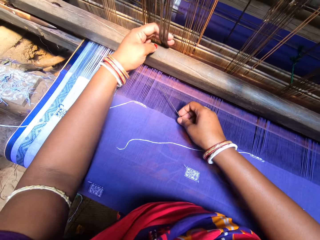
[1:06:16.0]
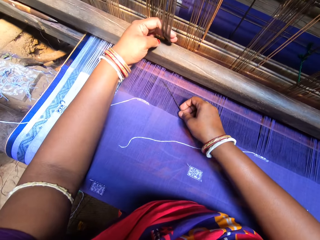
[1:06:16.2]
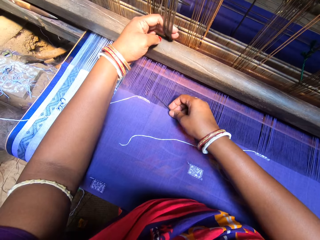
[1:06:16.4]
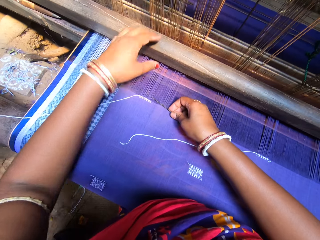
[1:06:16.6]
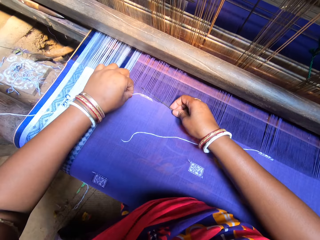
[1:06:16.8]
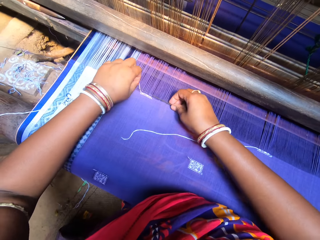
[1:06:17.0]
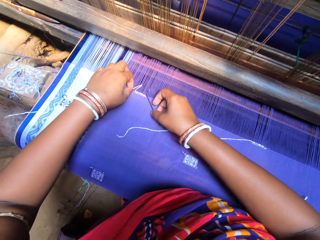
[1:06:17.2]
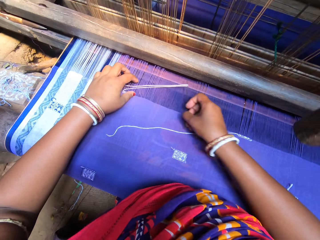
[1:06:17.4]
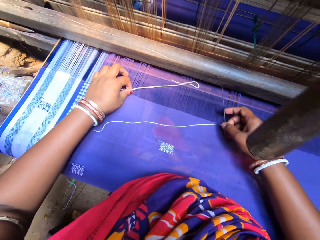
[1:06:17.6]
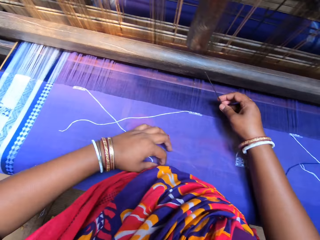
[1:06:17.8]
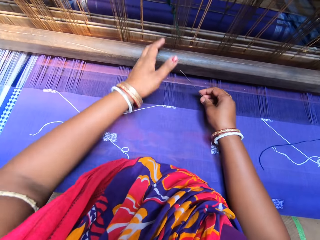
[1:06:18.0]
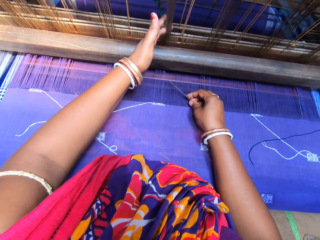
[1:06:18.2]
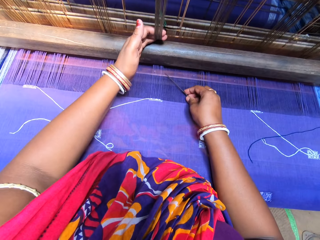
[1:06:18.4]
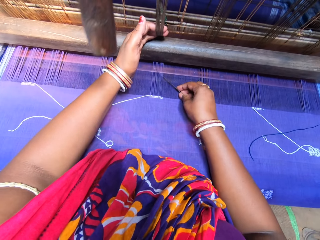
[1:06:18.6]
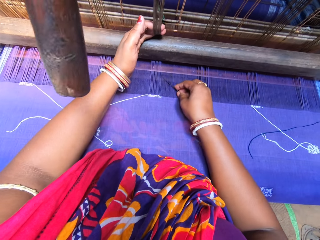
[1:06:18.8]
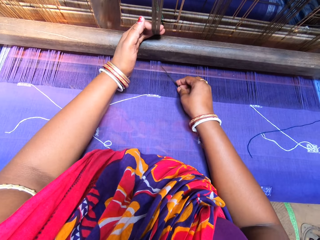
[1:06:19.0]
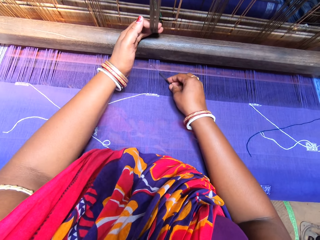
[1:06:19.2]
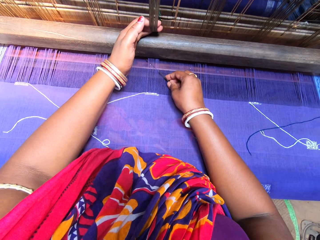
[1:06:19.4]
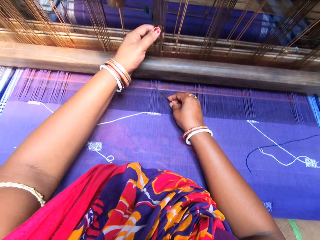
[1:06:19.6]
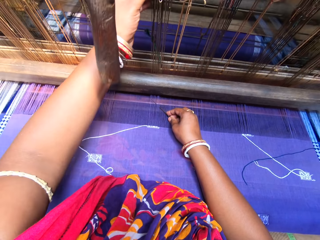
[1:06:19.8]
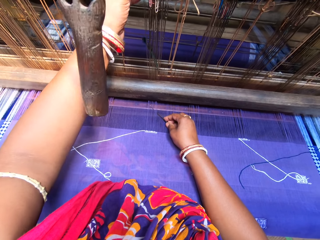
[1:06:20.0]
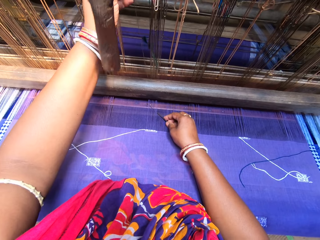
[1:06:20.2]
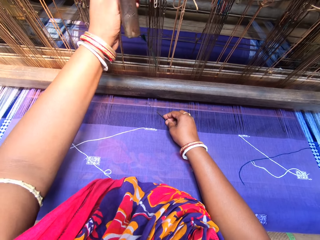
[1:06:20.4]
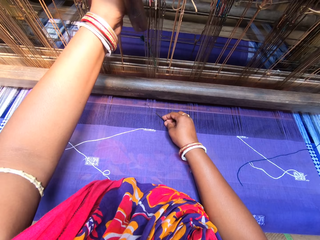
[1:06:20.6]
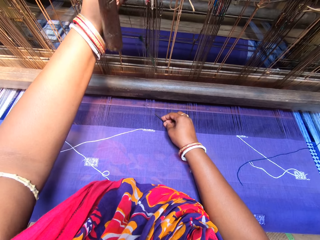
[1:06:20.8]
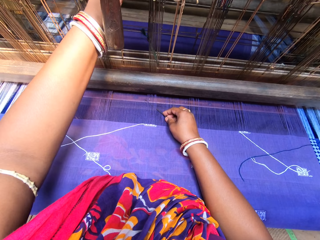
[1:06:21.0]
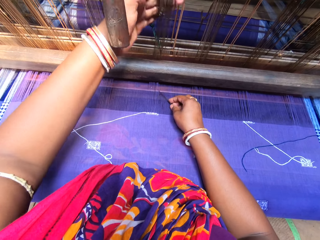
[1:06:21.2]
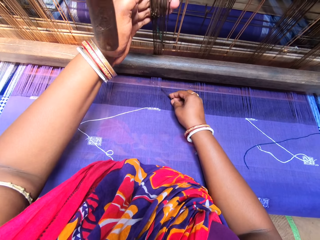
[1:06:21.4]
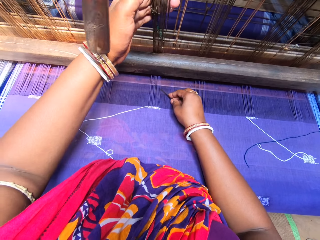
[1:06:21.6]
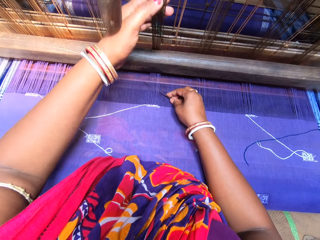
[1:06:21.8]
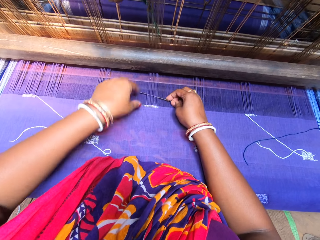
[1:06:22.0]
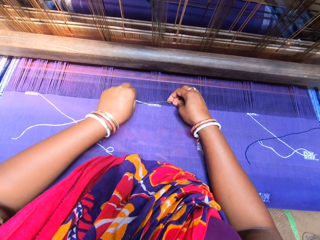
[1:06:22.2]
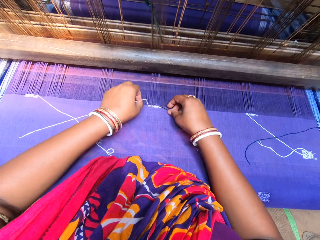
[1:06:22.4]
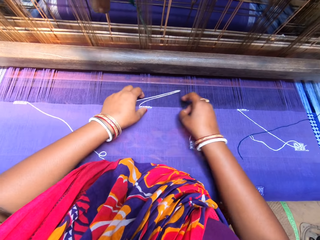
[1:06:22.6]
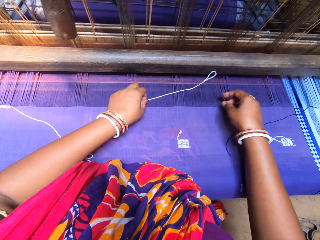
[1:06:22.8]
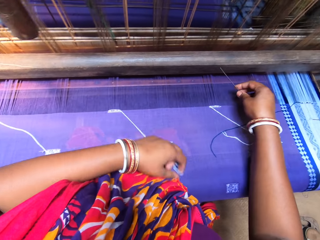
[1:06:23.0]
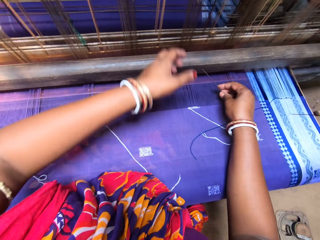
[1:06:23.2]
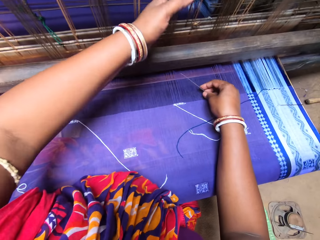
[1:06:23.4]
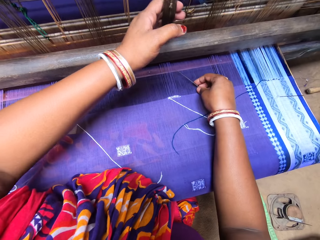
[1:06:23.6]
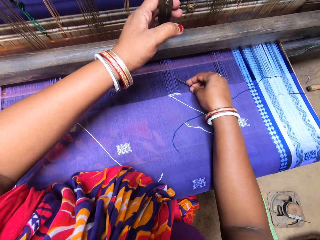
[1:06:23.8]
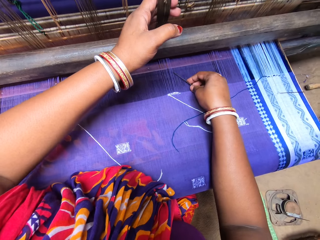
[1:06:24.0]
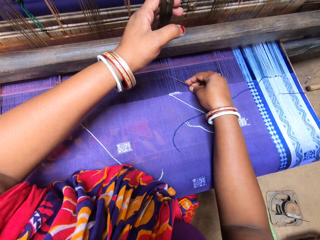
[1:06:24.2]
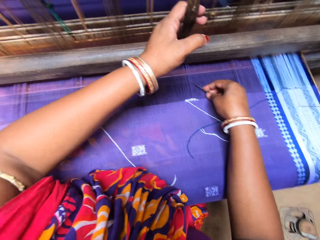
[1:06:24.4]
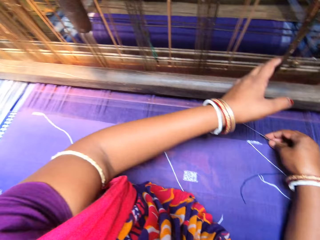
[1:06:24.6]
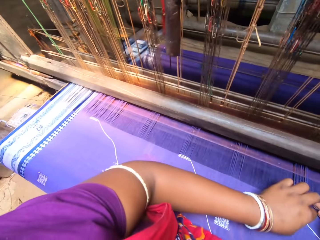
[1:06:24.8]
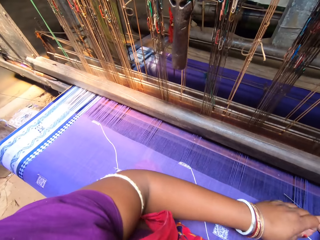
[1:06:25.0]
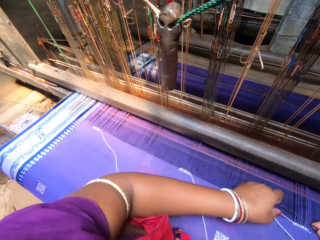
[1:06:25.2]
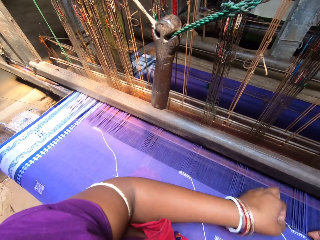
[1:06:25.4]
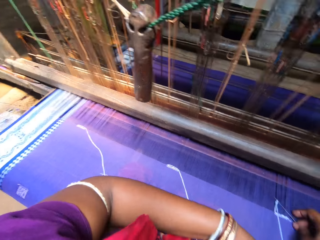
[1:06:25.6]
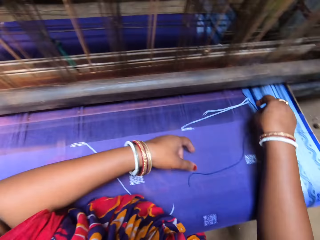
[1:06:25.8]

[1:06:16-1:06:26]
The camera wearer pulls the loom heddles with her left hand and holds the string. She moves the needle behind the fabric thread with her right hand. She grabs the thread with her left hand. She folds the thread with the needle in her right hand. She pulls the thread with her left hand and repositions the thread. She pulls the loom heddles with her left hand and holds the string. She moves the needle behind the fabric thread with her right hand. She moves something. She pulls the loom heddles with her left hand and holds the string. She puts the needle under the threads. She picks up the thread. She folds the thread with the needle in her right hand. She repositions the thread. She pulls the loom heddles with her left hand and holds the strings. She moves the needle behind the fabric thread with her left hand. She repositions the thread.

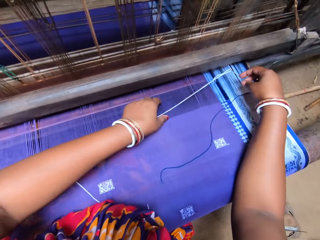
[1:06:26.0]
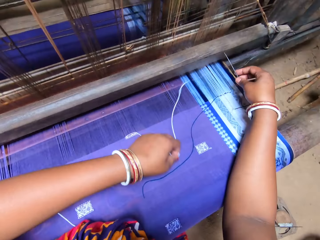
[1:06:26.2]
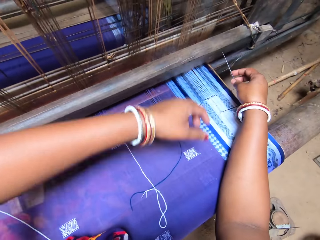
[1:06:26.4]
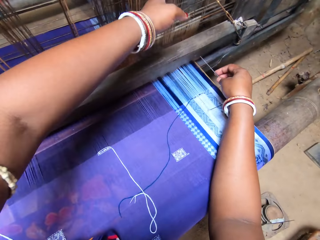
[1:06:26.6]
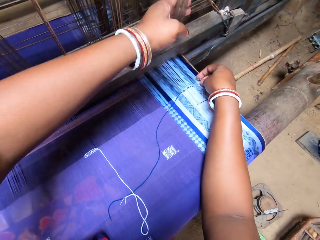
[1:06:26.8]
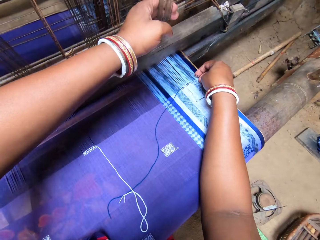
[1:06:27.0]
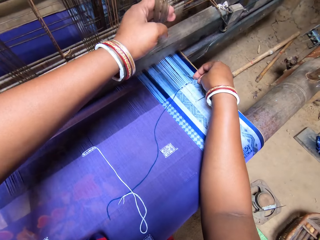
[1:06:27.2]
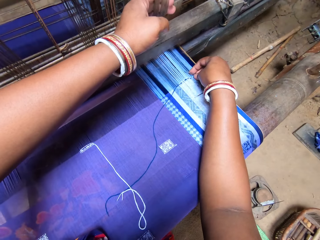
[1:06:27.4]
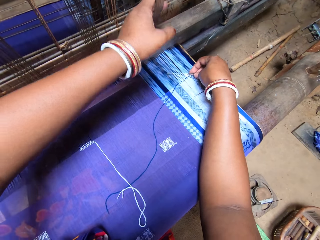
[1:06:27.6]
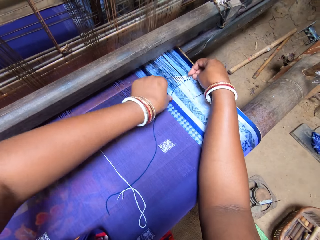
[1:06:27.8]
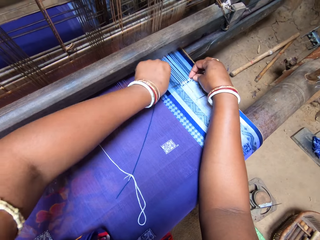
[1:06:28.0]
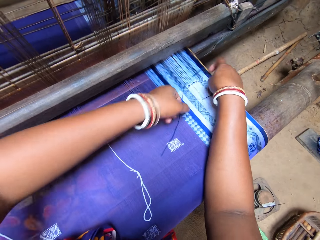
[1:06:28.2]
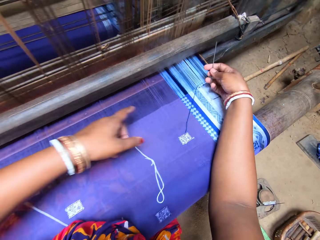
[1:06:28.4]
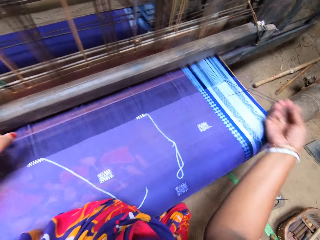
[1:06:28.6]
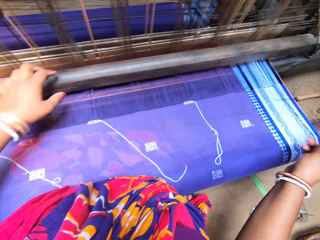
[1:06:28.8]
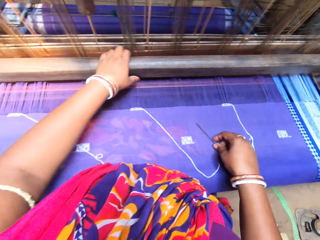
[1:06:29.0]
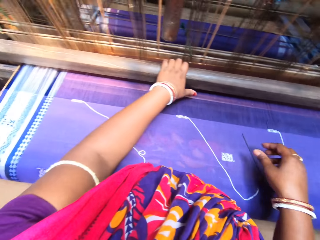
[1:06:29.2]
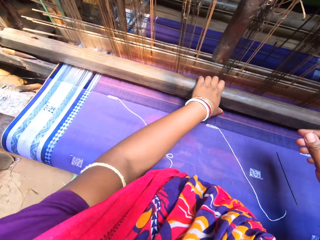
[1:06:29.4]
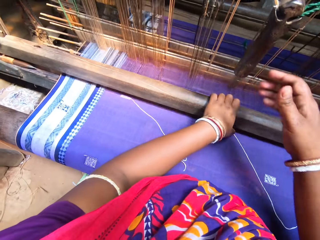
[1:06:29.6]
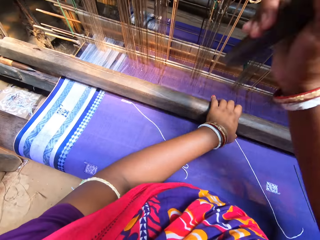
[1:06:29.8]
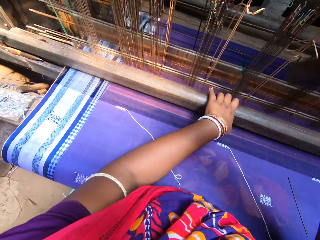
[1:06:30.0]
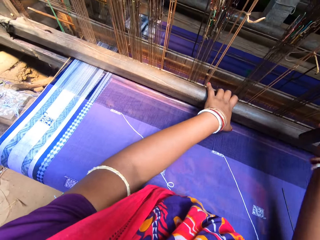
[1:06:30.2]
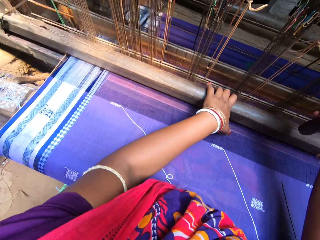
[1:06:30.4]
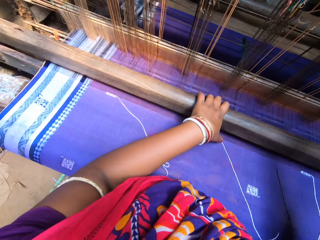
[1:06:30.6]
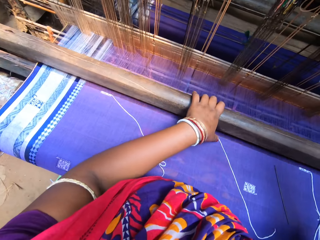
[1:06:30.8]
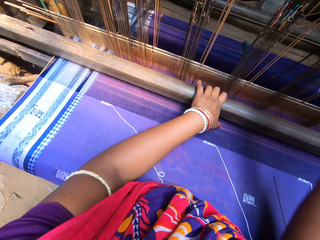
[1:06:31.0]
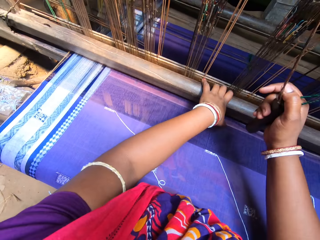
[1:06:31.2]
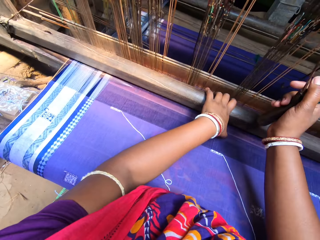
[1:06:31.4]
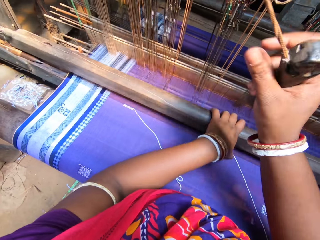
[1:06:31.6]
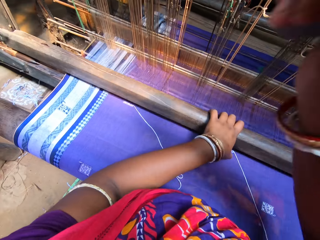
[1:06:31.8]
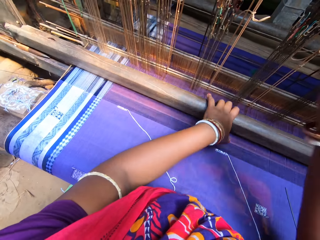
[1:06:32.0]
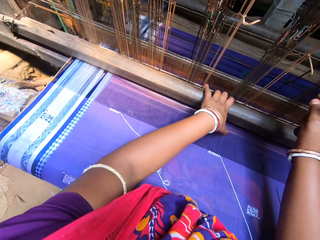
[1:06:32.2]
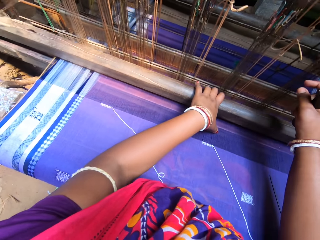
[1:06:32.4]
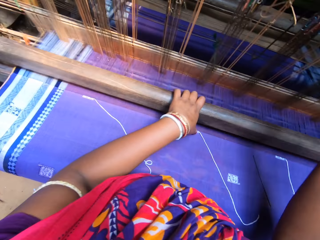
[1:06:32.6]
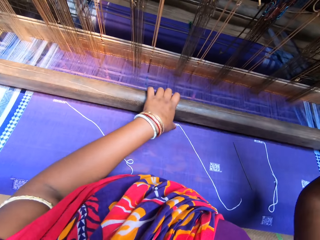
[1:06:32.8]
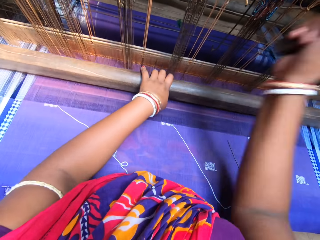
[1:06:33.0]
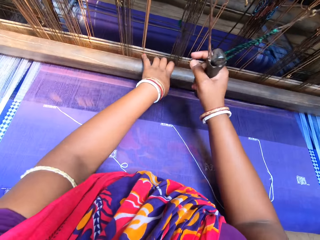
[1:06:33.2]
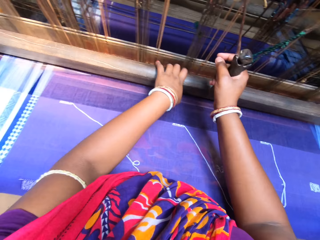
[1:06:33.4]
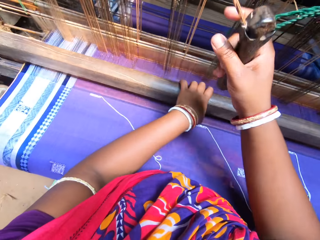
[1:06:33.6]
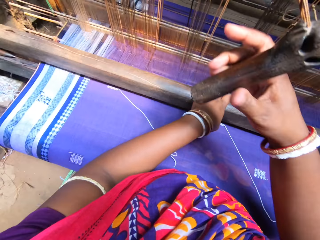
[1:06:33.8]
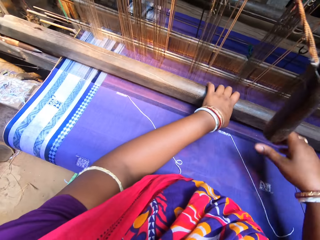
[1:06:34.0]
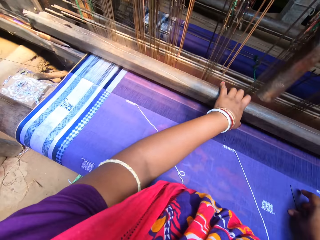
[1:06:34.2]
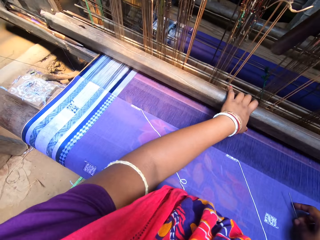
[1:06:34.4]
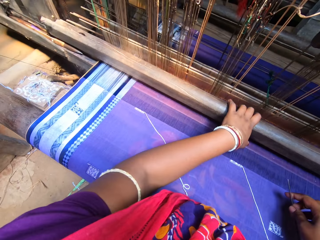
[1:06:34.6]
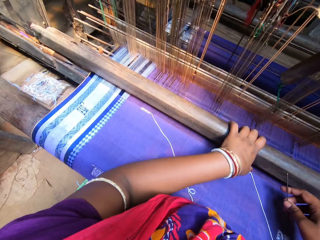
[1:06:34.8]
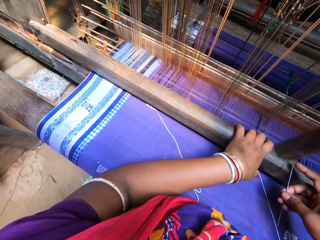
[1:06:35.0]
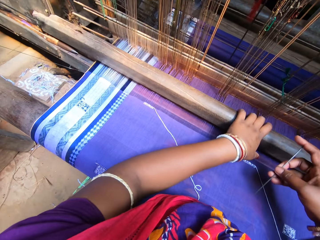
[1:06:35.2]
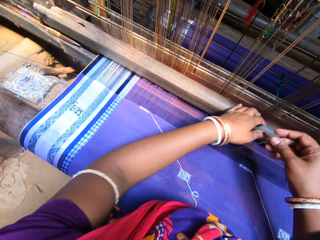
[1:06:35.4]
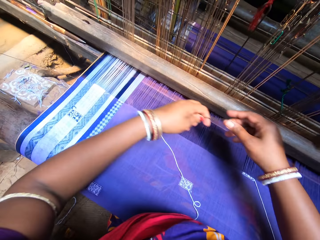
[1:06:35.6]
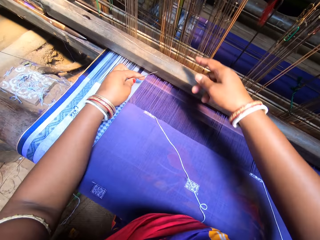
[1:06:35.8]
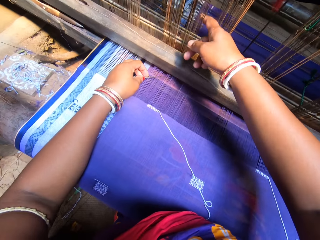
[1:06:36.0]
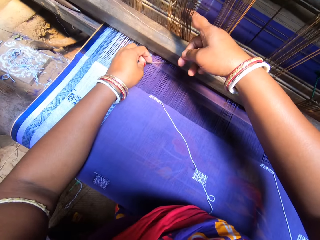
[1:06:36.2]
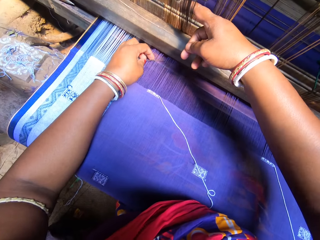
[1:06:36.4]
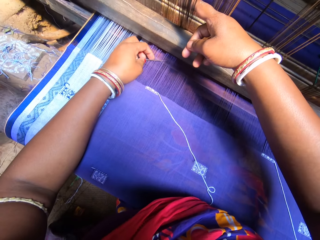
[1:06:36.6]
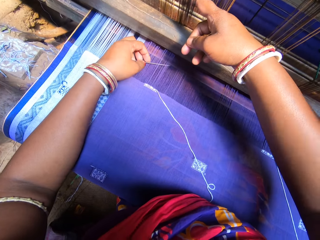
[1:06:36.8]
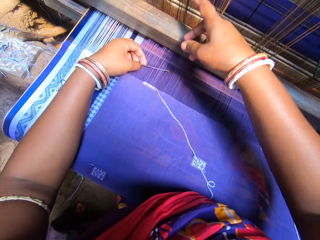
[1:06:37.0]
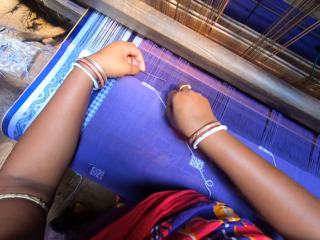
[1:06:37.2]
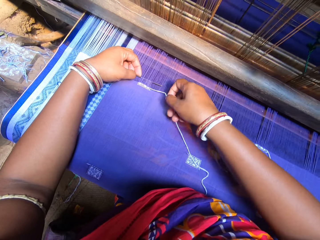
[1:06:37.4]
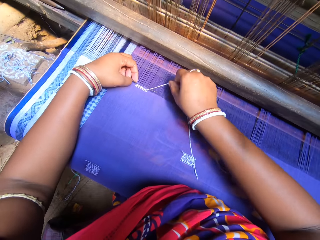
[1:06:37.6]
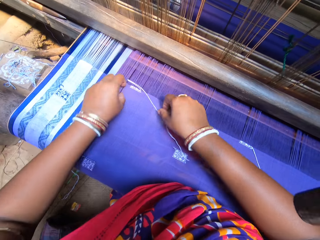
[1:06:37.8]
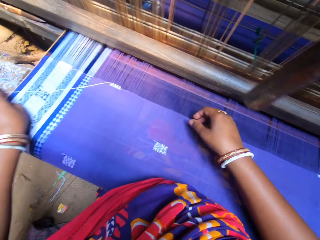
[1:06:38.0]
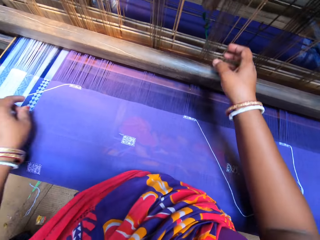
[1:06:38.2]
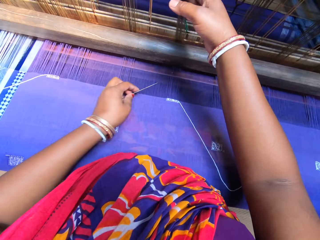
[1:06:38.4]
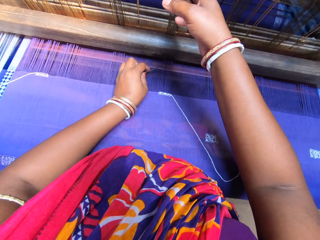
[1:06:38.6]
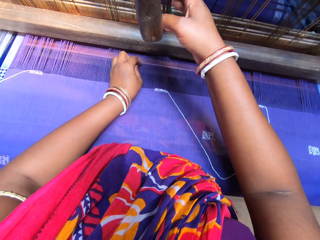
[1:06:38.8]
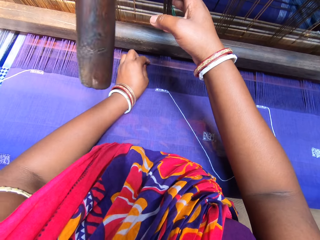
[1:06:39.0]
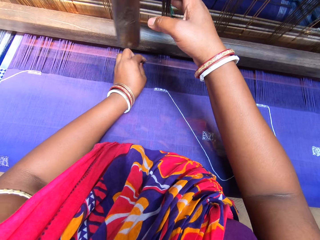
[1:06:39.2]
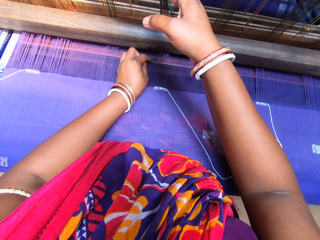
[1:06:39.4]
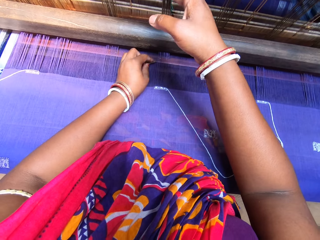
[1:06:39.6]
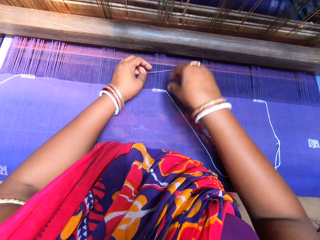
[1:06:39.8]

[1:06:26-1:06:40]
The camera wearer holds the thread. She pulls the loom heddles with her left hand and holds the strings. She moves the needle behind the fabric thread with her right hand. She picks up the thread. She folds the blue thread with the needle in her right hand. She pulls the thread. She puts her left hand on the loom bar. She holds the metallic bar. She drops the needle. She grabs the picking stick of the loom with her right hand. She weaves on the loom with both hands. She holds something. She sews the cloth. She grabs the needle from the fabric with her right hand. She passes the needle to her left hand. She holds the needle. She pulls the loom heddles with her right hand and holds the string. She moves the needle behind the fabric thread with her left hand. She grabs the thread with her right hand. She folds the thread with the needle in her left hand. She pulls the thread. She pulls the loom heddles with her right hand and holds the string. She puts the needle under the threads.
